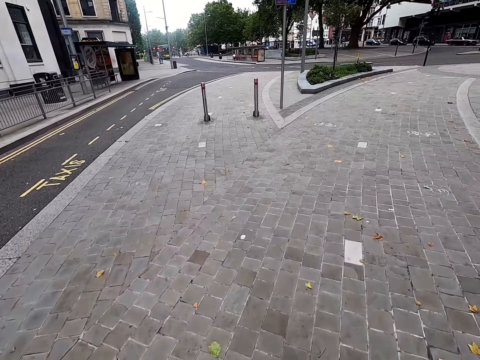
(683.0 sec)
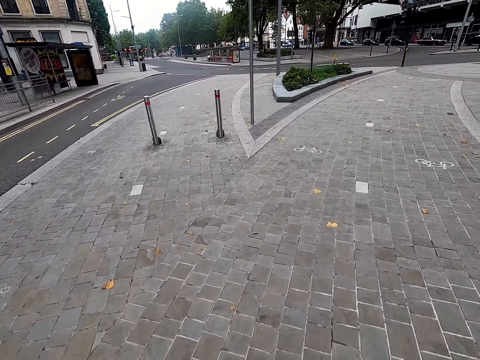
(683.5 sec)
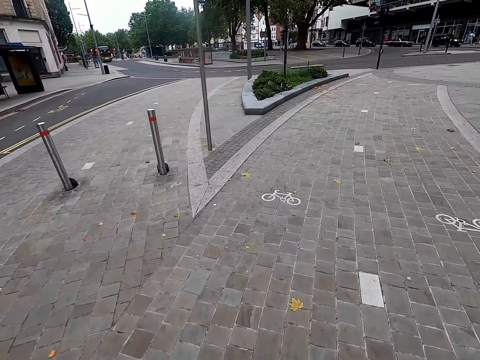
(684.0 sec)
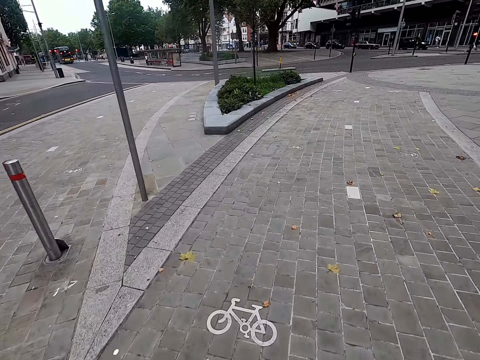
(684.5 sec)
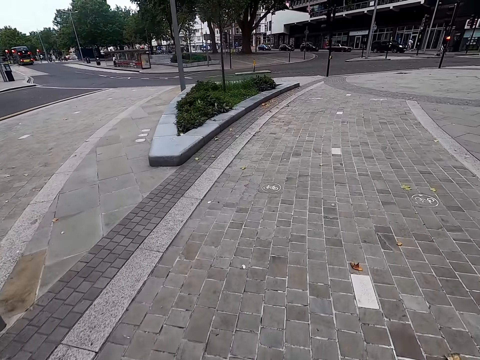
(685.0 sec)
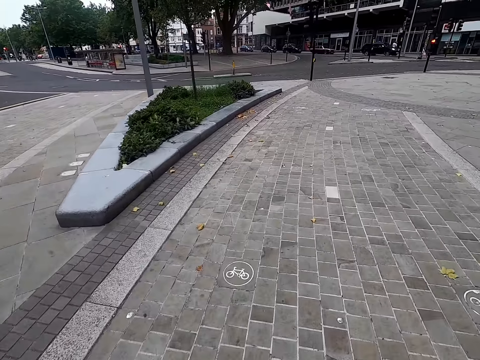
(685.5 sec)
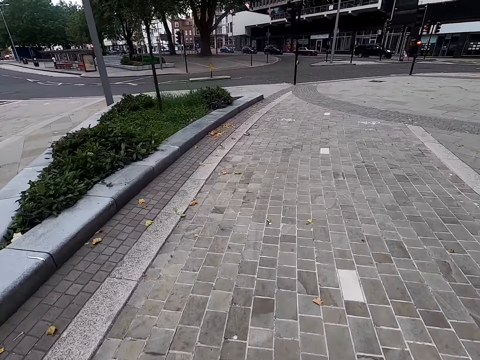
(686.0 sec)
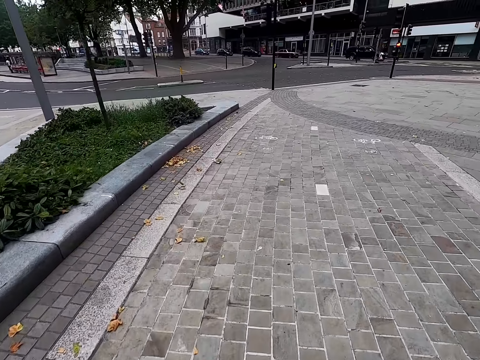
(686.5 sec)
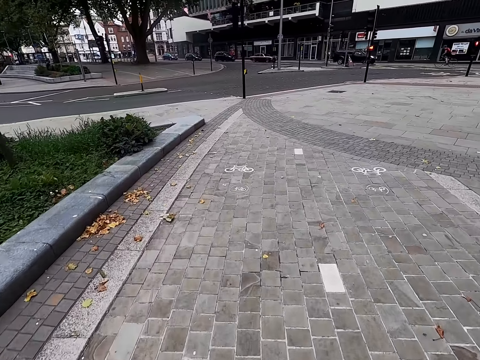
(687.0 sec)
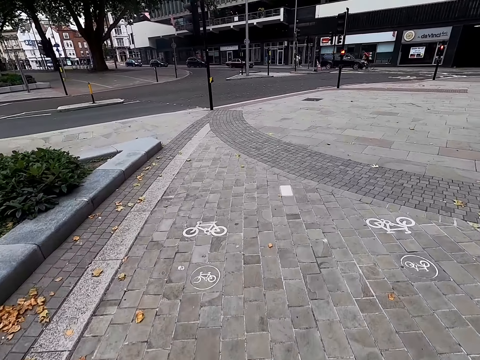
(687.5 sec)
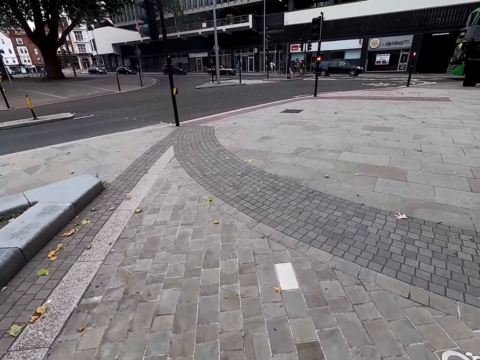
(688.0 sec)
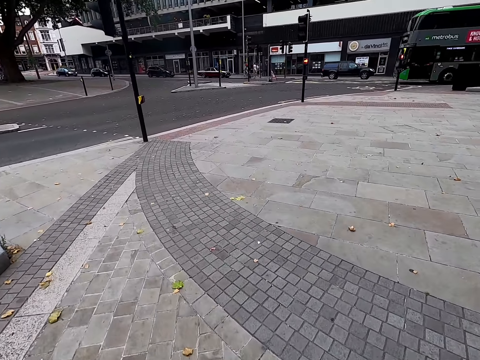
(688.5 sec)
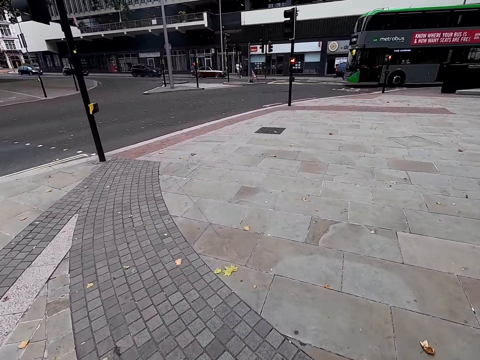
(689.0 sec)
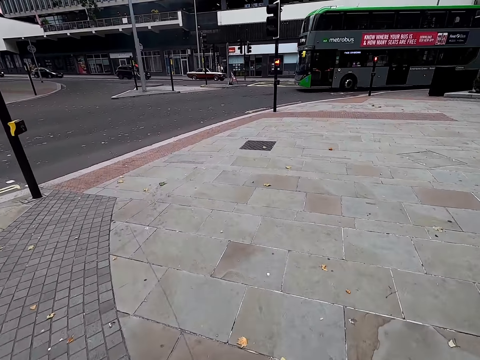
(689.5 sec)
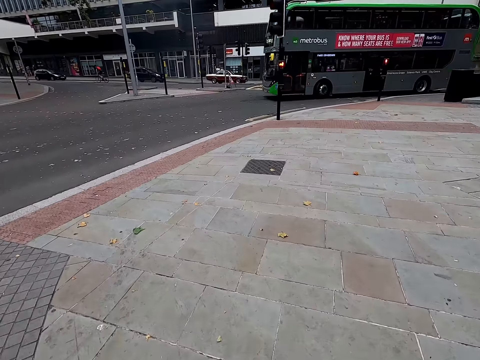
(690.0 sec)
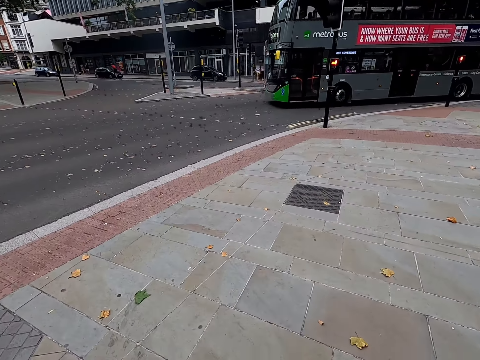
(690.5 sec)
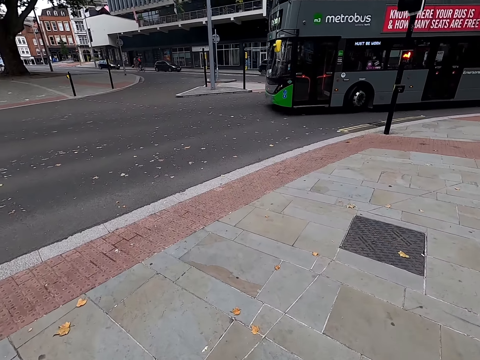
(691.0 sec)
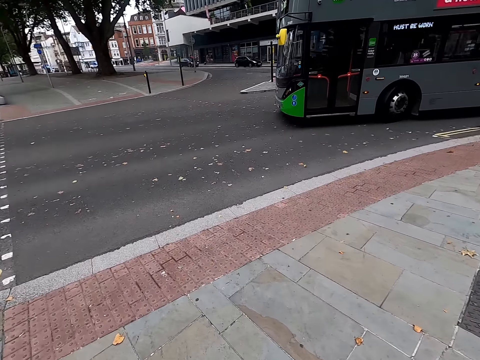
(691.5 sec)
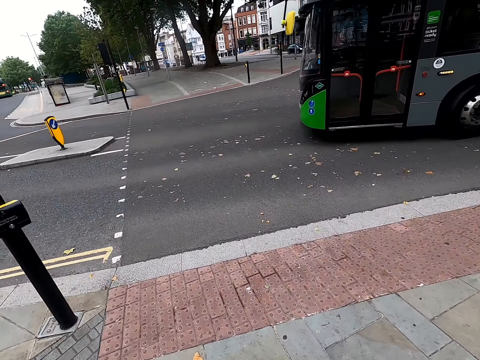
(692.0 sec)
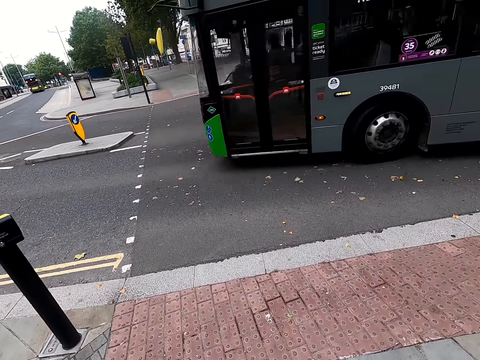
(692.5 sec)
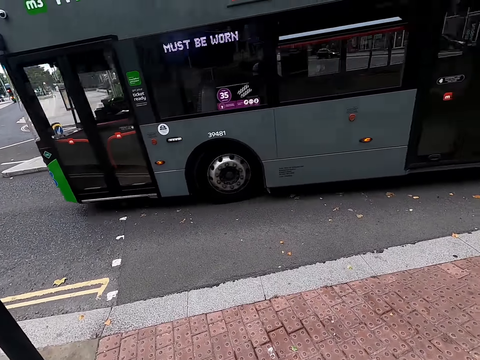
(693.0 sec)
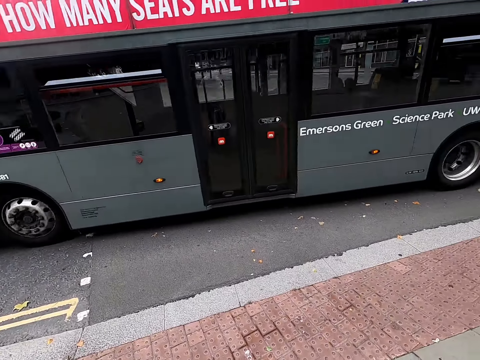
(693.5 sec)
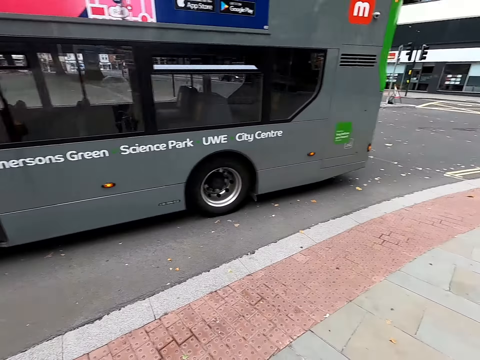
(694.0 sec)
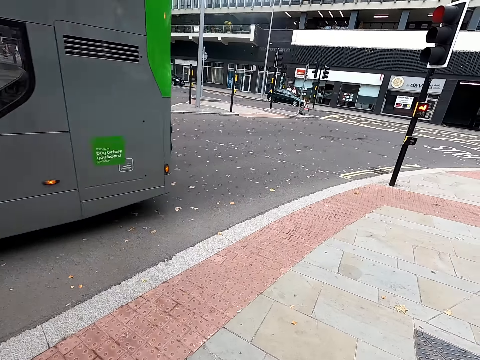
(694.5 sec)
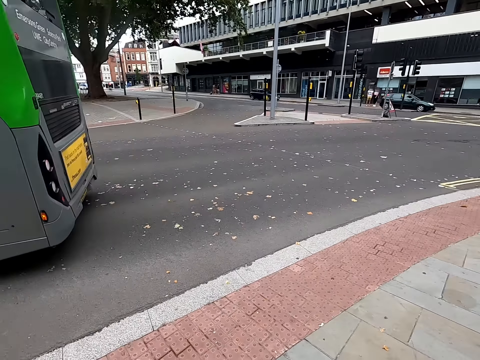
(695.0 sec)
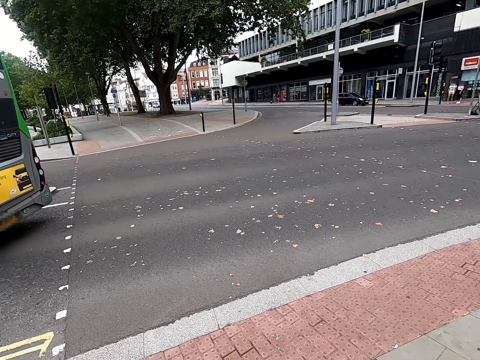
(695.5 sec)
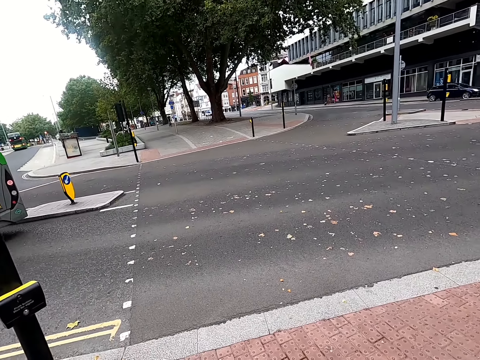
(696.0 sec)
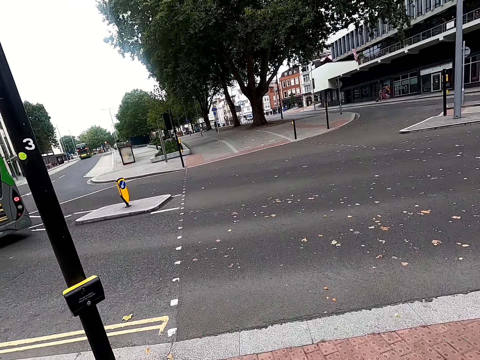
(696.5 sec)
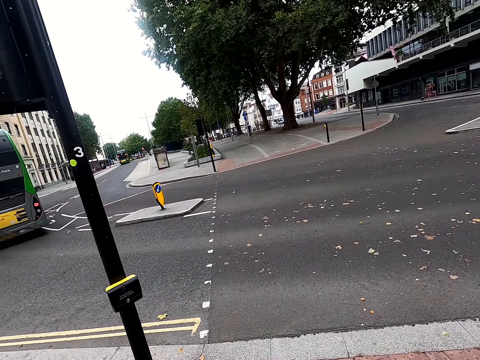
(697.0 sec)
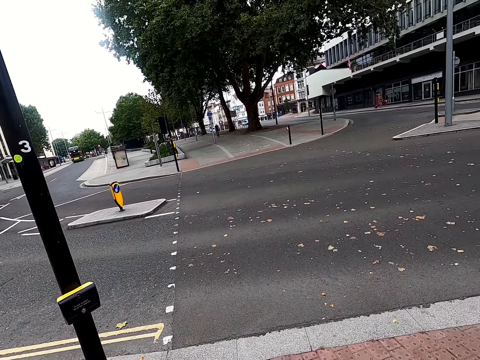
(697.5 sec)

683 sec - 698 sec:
The camera wearer turns right. They brake on the bicycle.

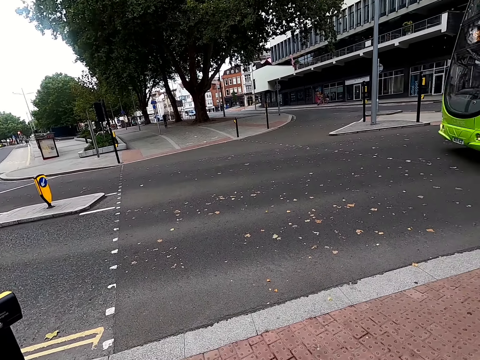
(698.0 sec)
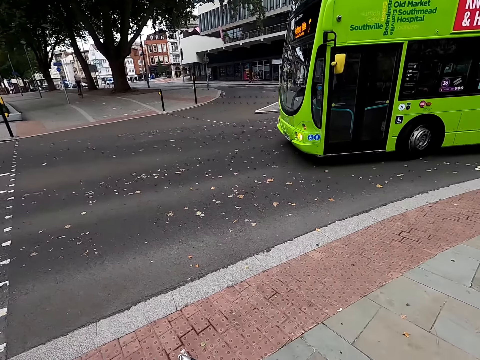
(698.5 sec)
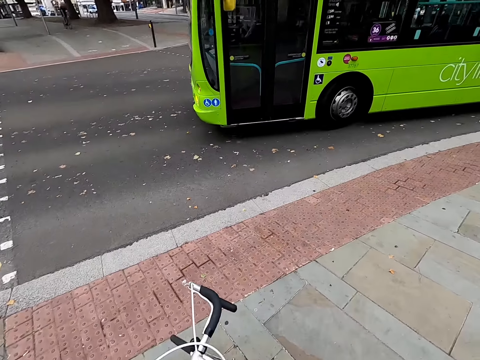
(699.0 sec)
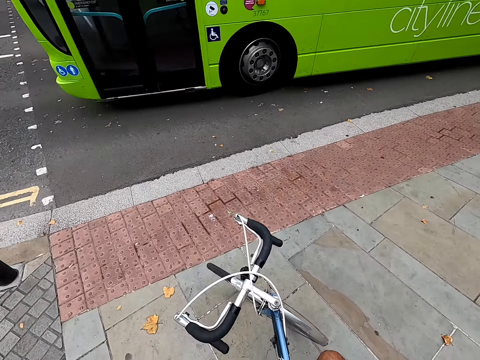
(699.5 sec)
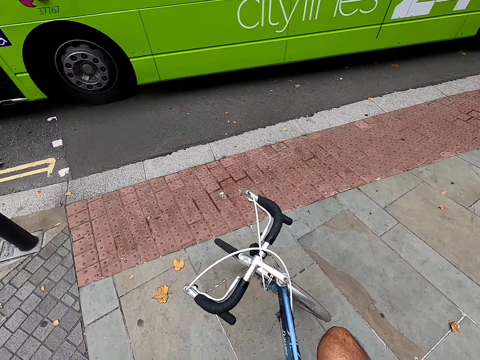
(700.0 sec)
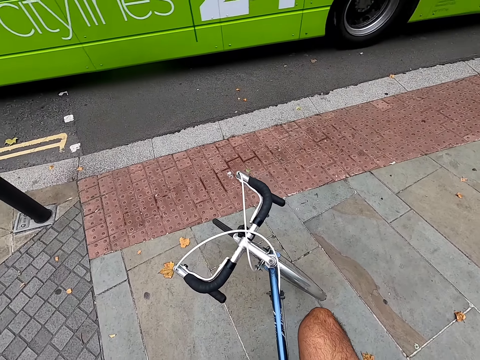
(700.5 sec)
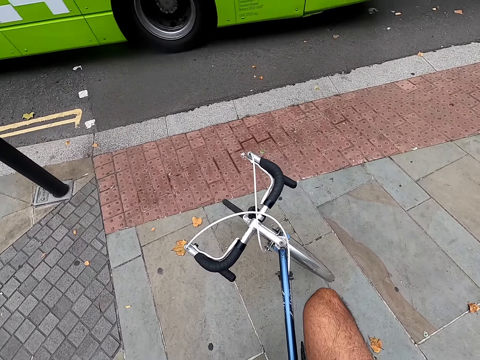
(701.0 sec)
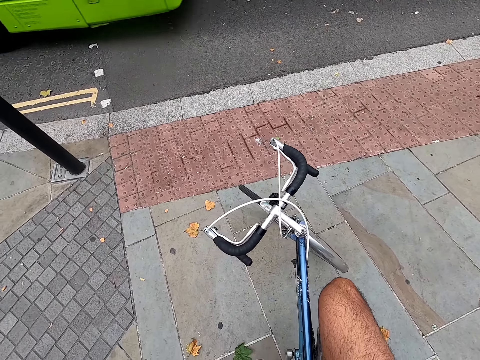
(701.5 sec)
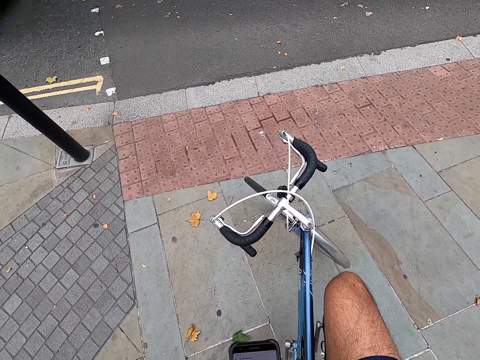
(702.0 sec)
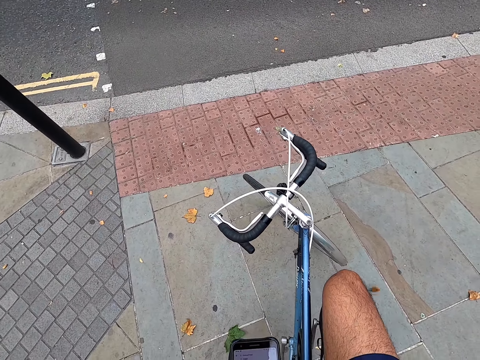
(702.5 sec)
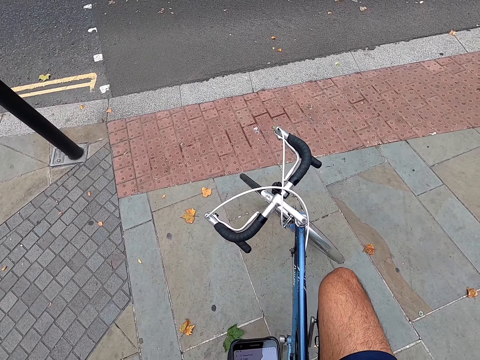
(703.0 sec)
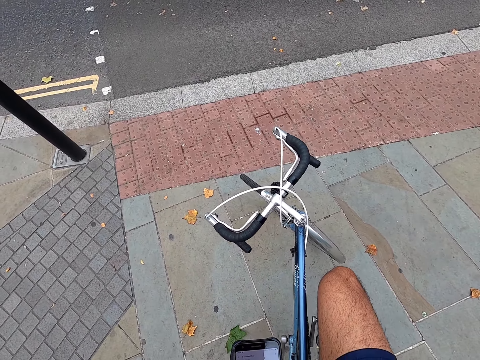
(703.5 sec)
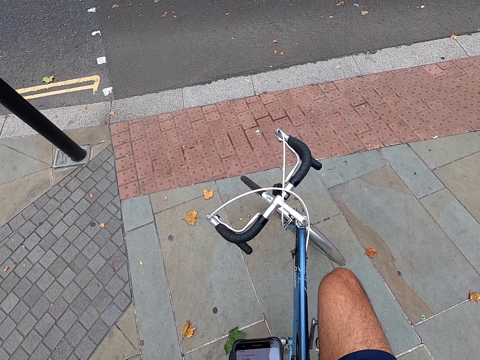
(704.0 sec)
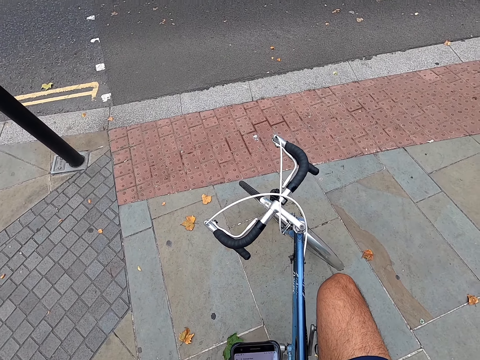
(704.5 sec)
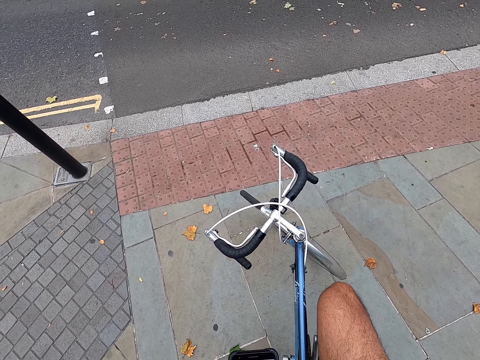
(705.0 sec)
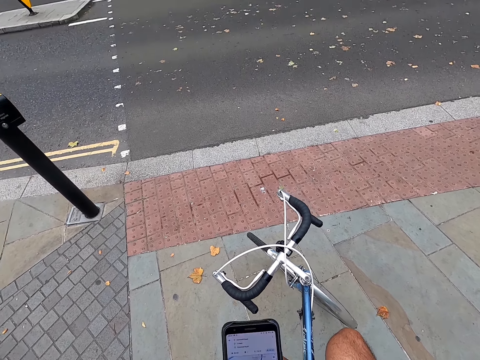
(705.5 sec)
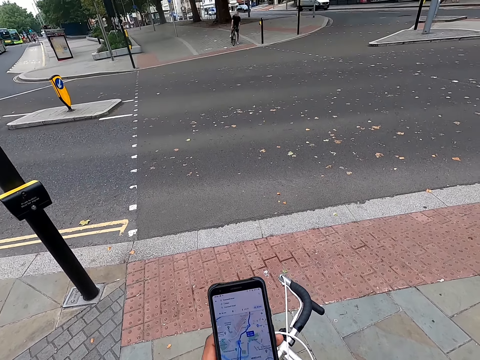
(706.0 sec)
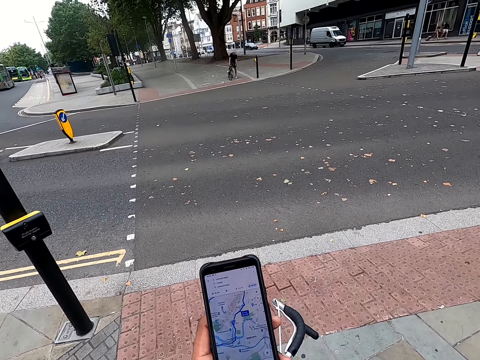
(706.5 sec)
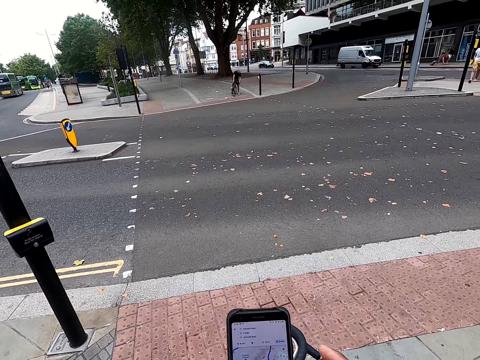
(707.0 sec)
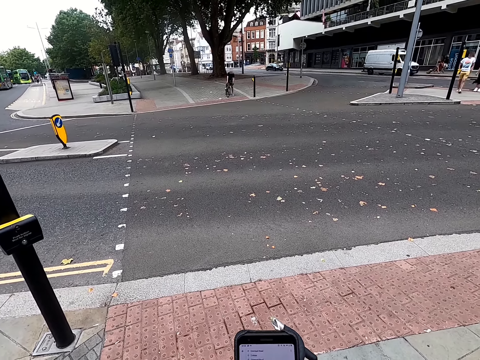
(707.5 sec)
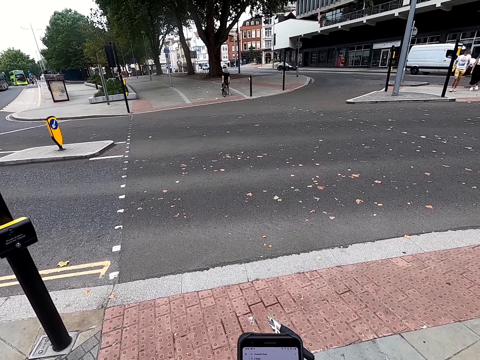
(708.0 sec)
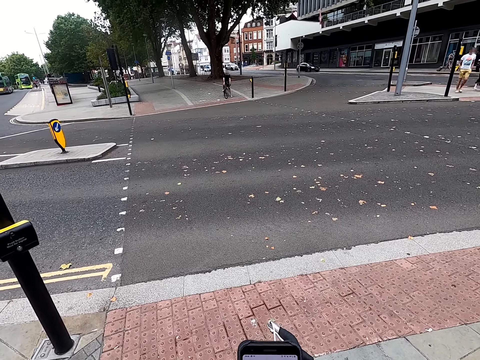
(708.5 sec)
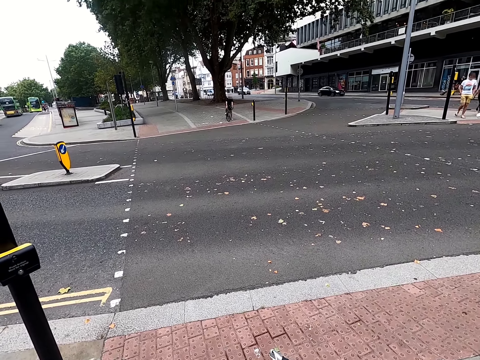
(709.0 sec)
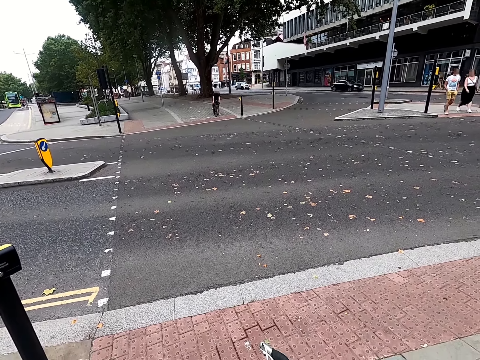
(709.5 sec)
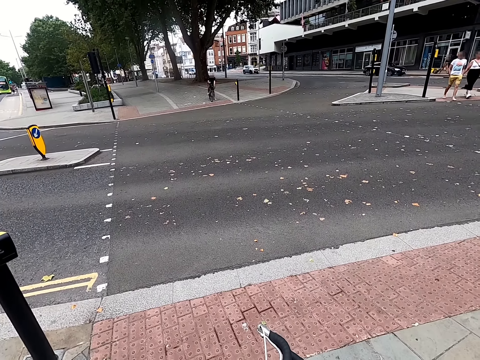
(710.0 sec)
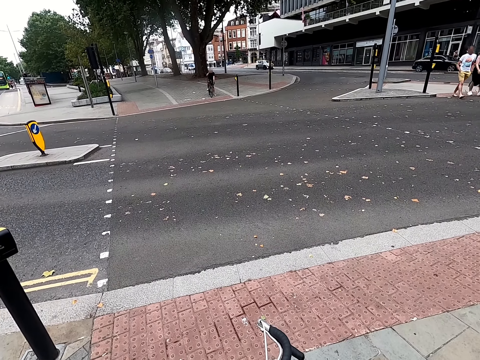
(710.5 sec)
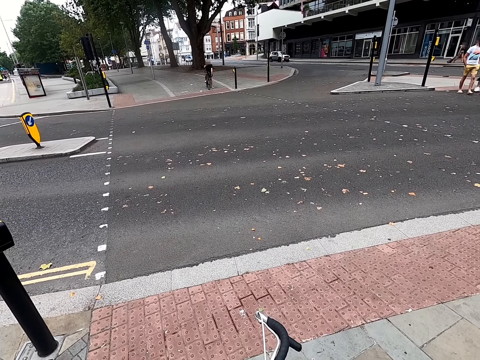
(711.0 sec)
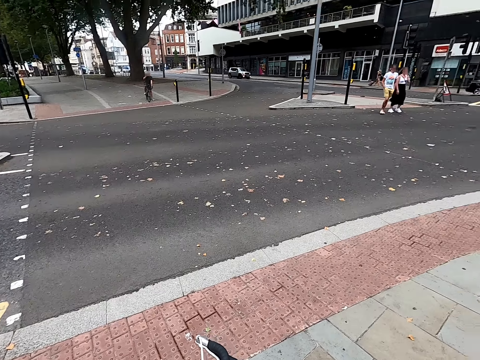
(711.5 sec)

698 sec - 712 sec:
The camera wearer looks at the phone. They stop riding the bicycle. They use the phone.
